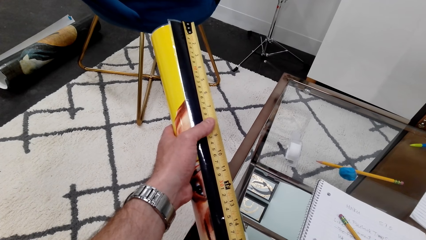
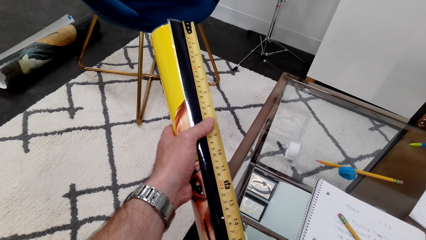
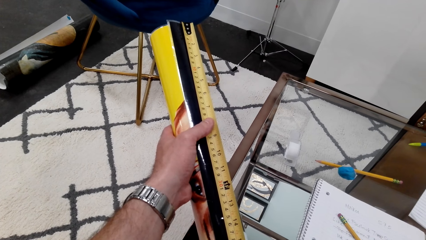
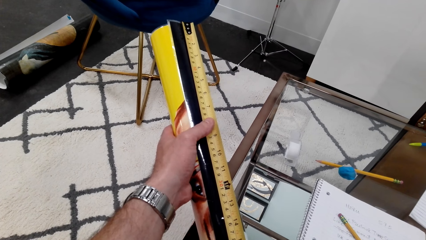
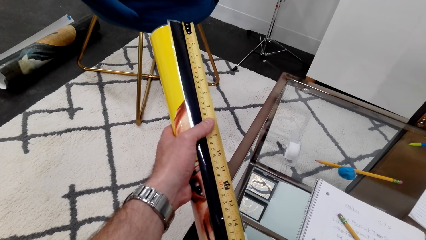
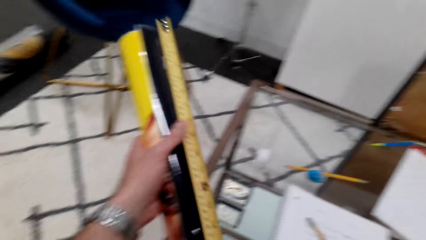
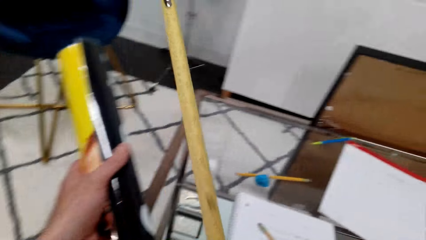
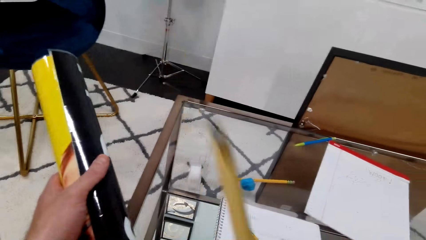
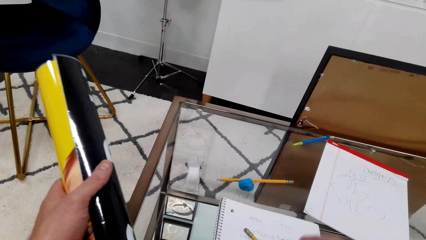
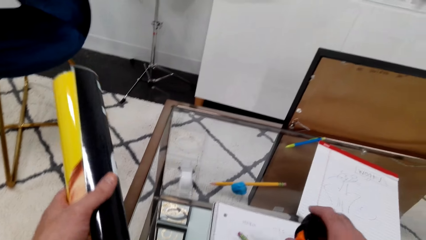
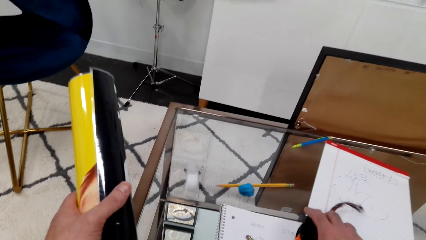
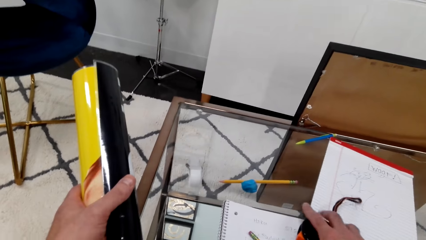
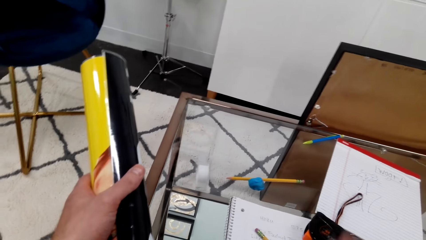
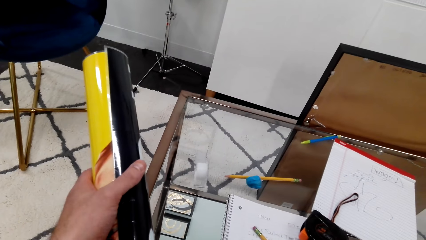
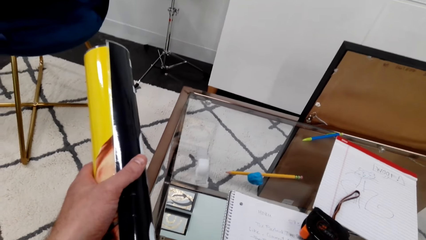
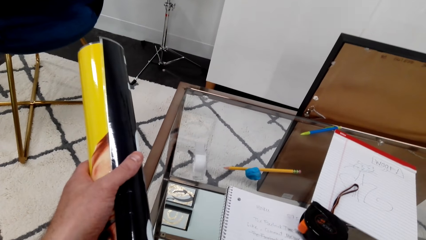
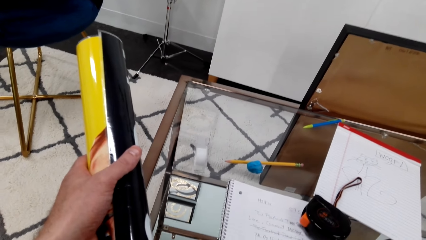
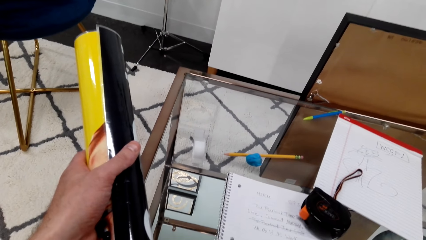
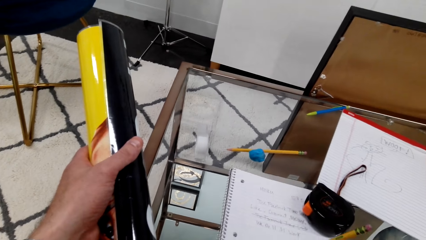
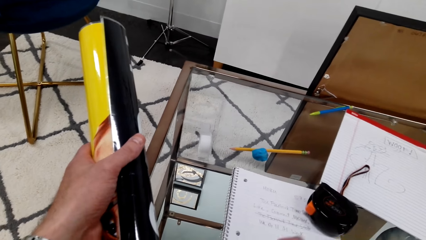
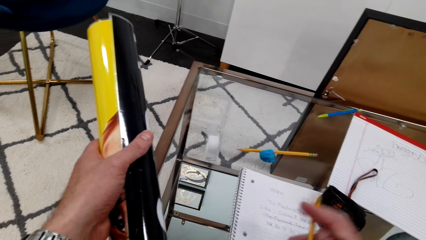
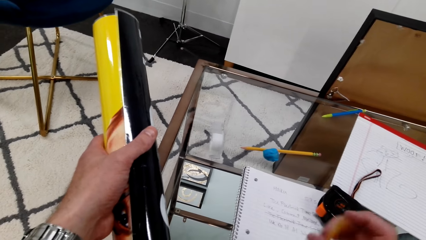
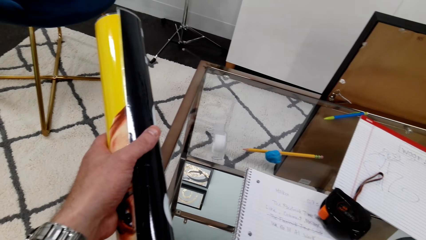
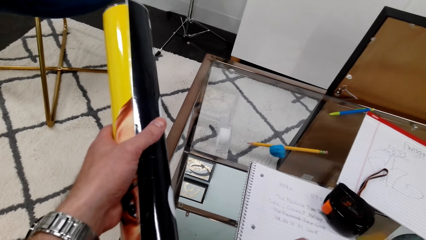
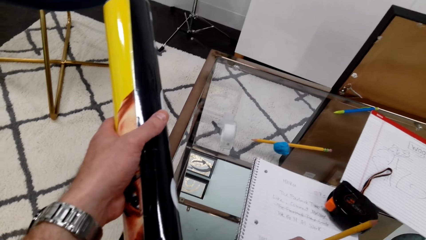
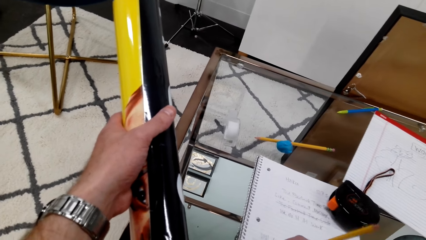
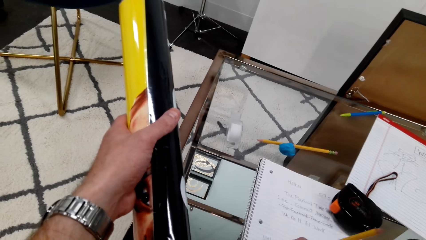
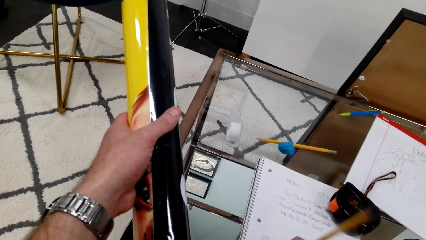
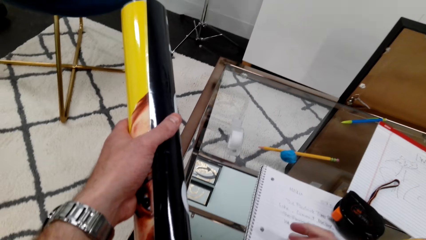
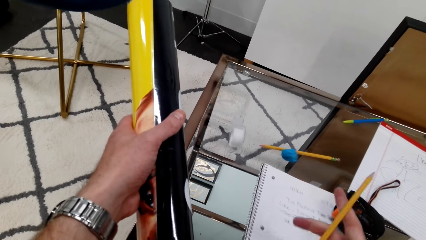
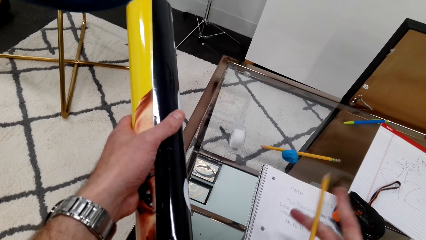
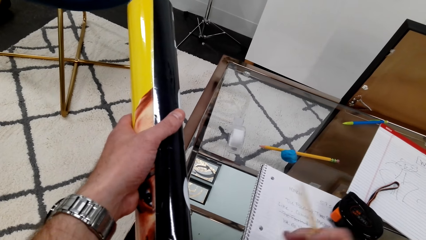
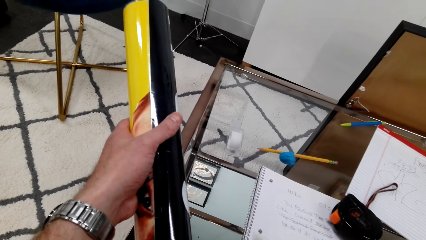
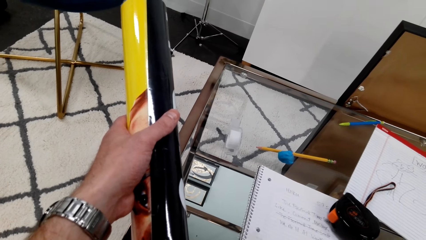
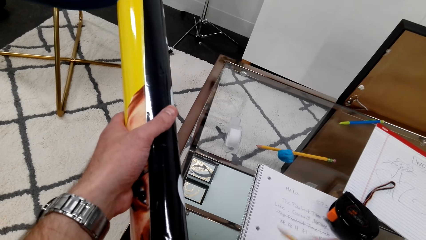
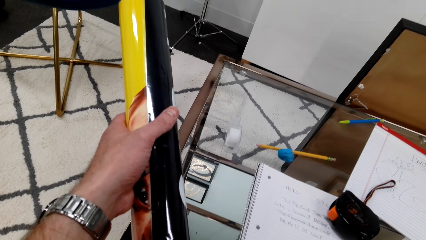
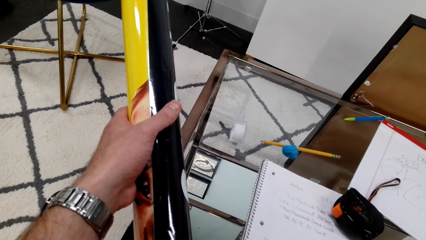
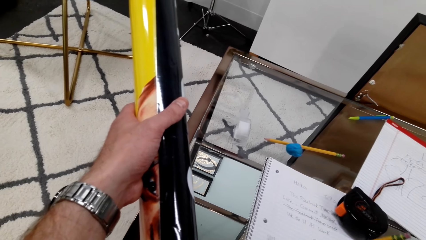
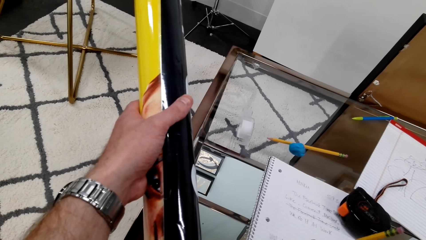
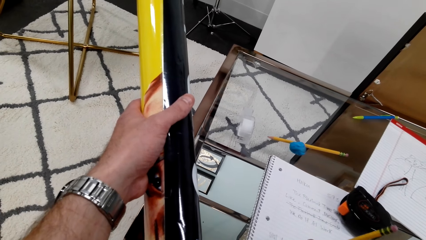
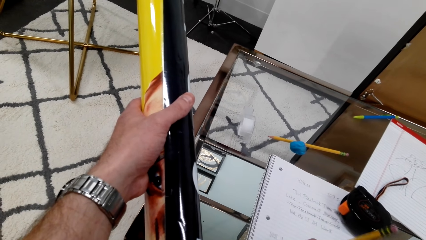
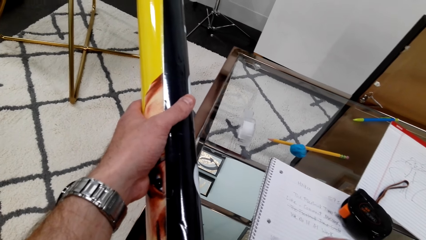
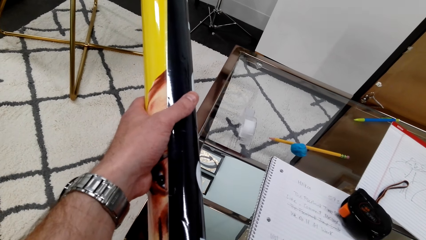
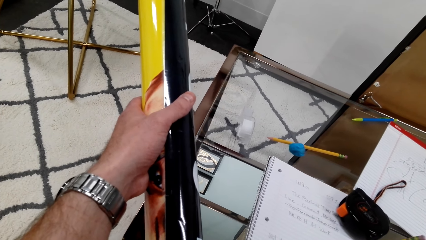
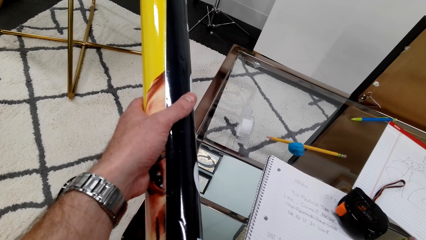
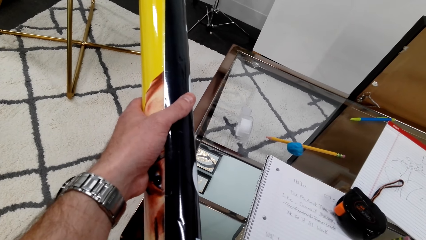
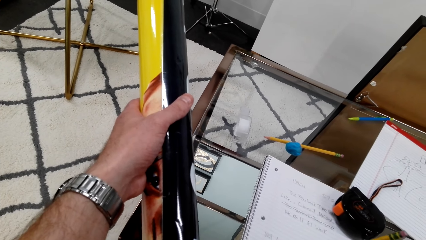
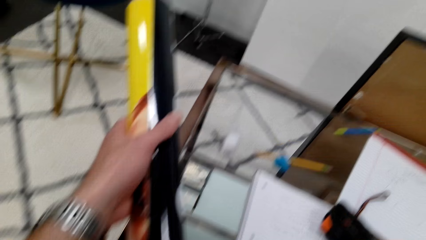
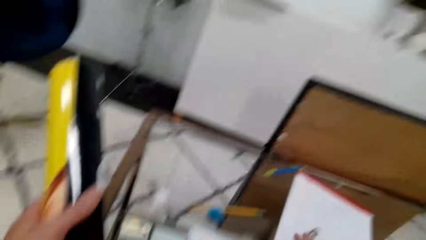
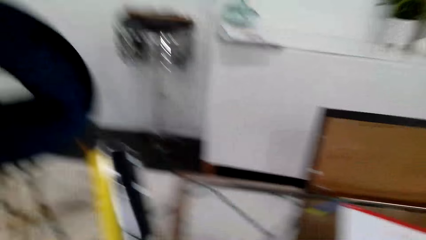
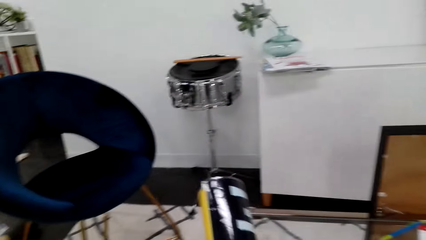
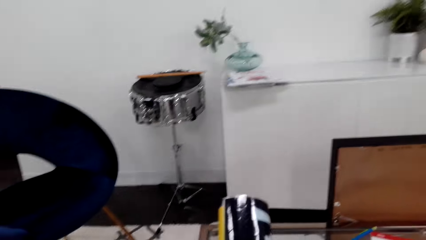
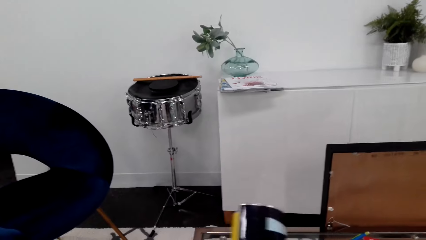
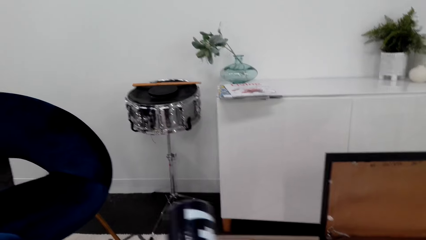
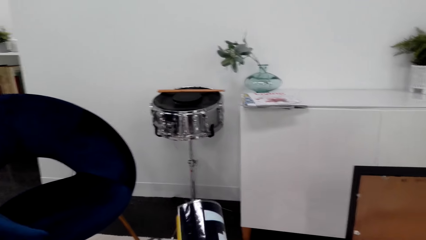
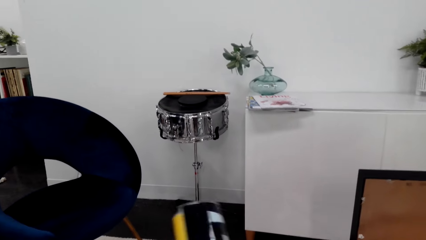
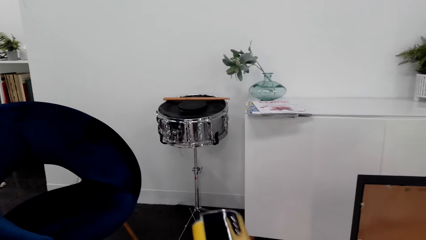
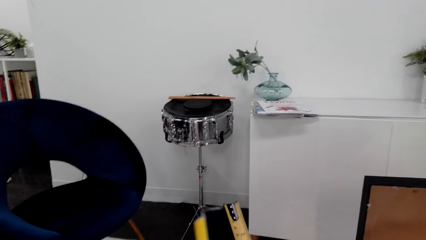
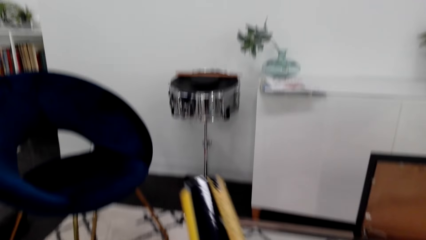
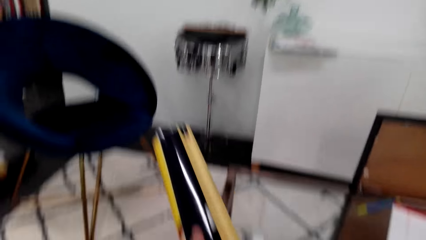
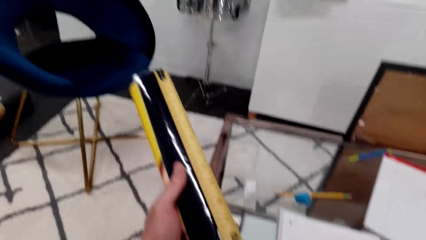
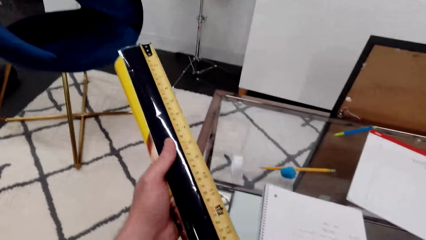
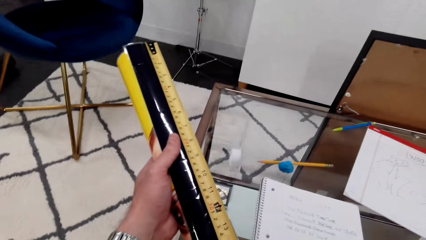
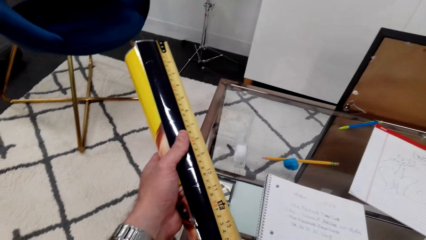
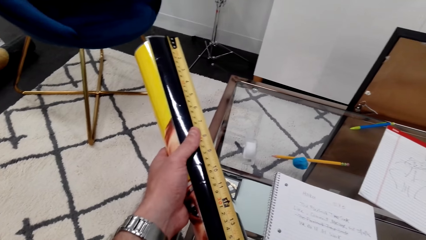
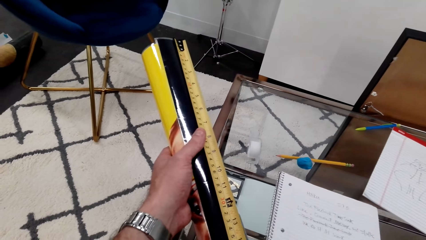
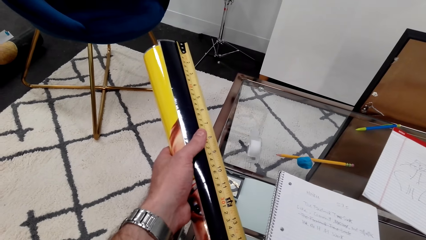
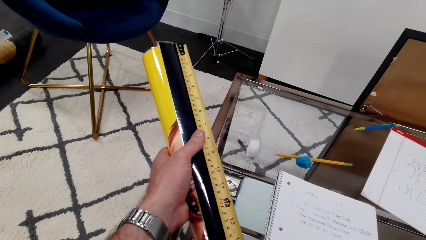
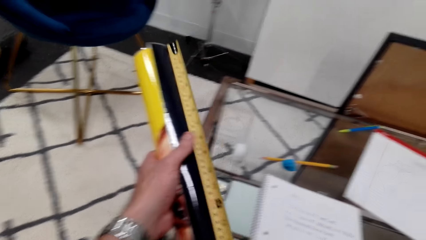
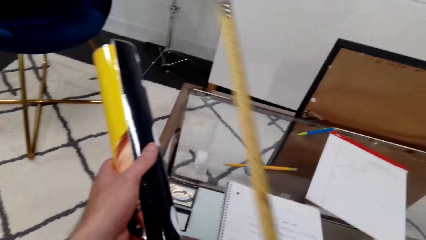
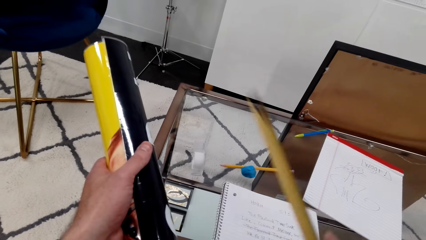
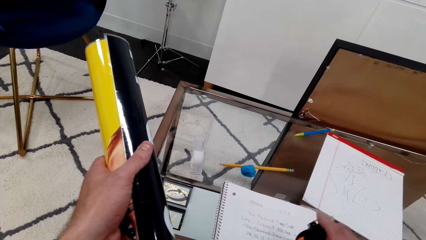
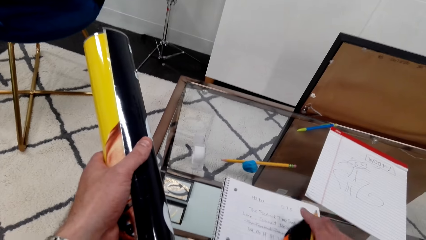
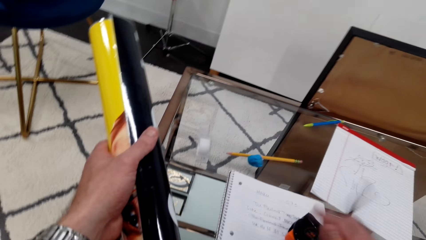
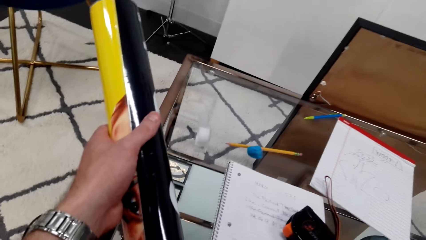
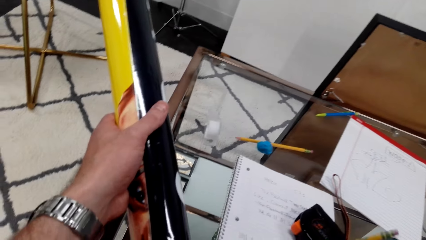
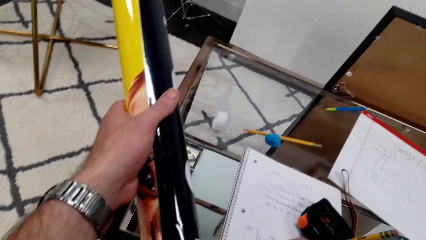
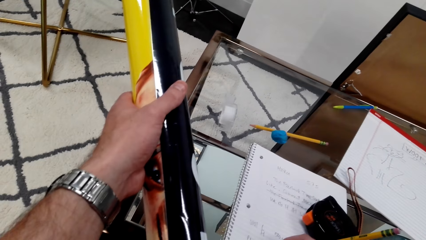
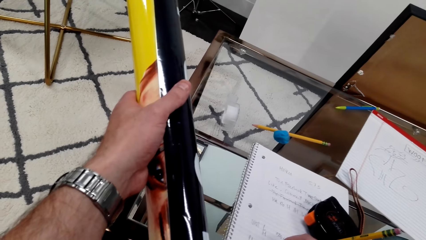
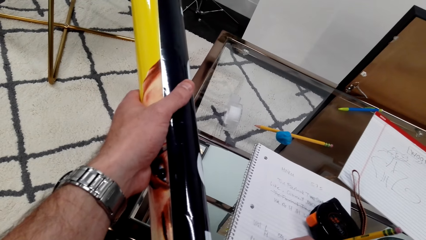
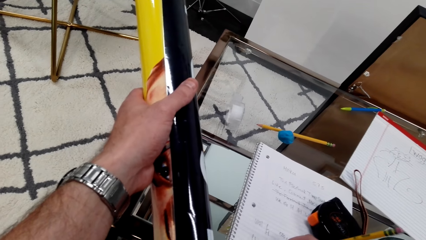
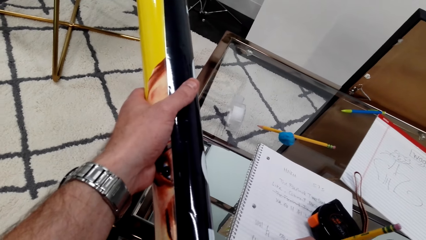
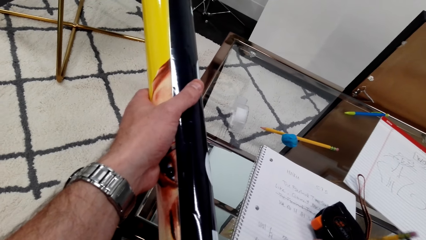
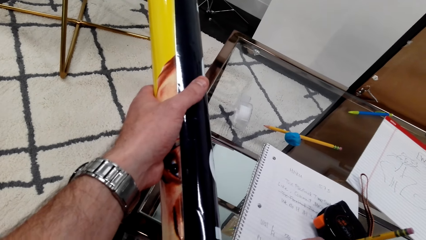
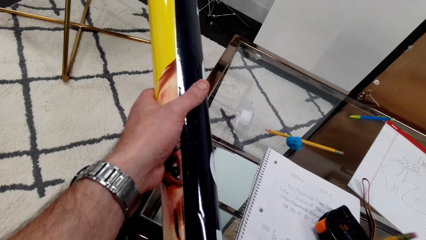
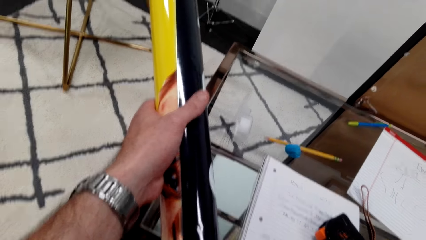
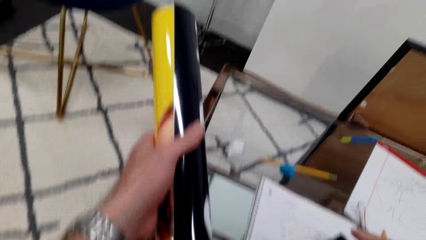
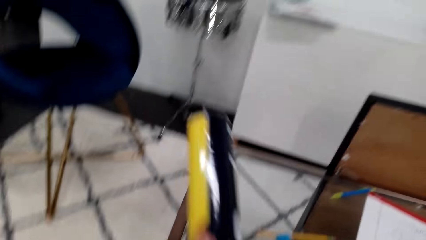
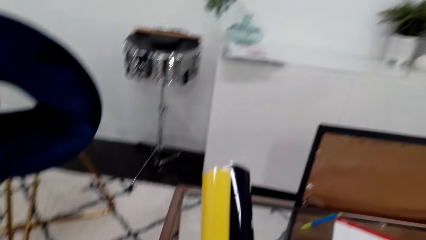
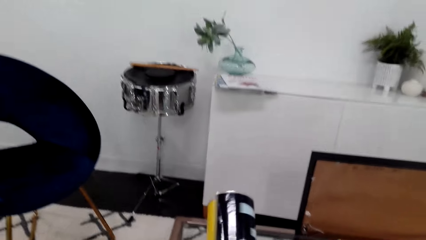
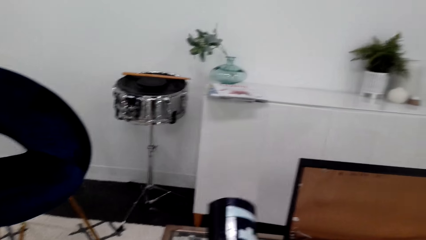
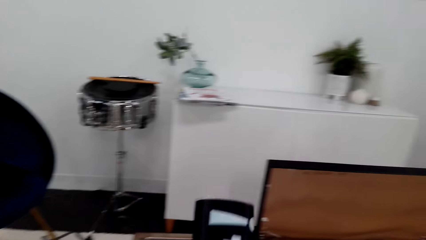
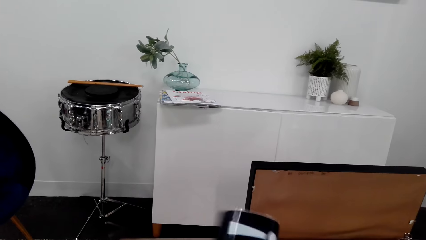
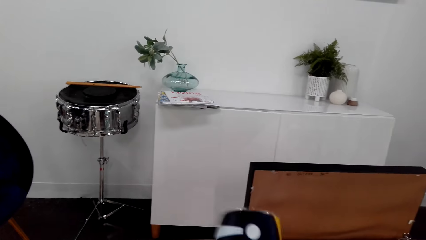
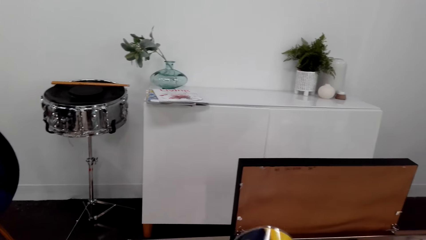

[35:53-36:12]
The camera wearer writes on a paper. They put the tape measure on the table. They measure a wallpaper with the measuring tape. They write on the paper. They put the tape measure on the table.
